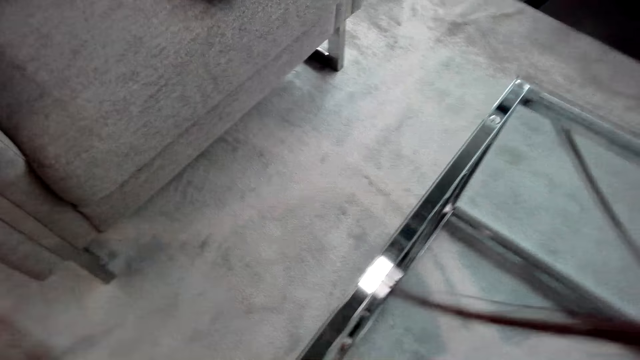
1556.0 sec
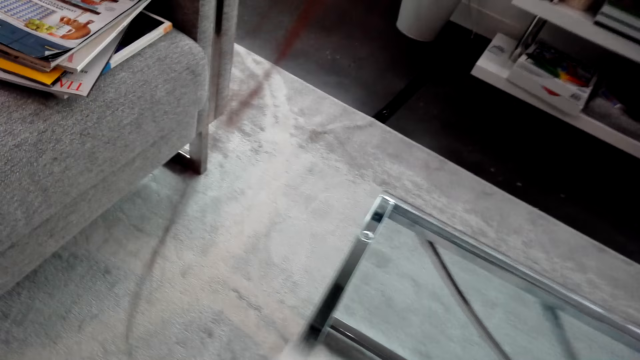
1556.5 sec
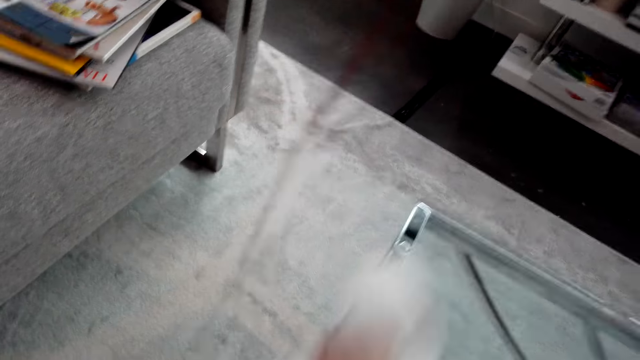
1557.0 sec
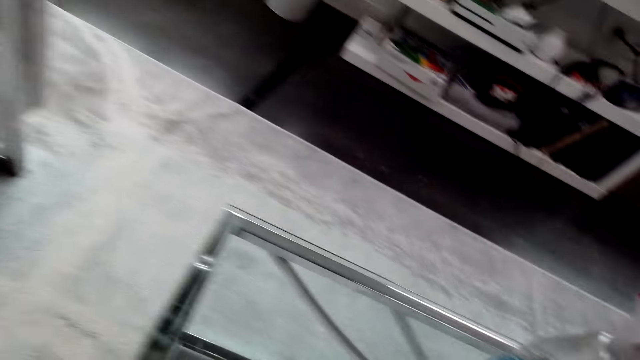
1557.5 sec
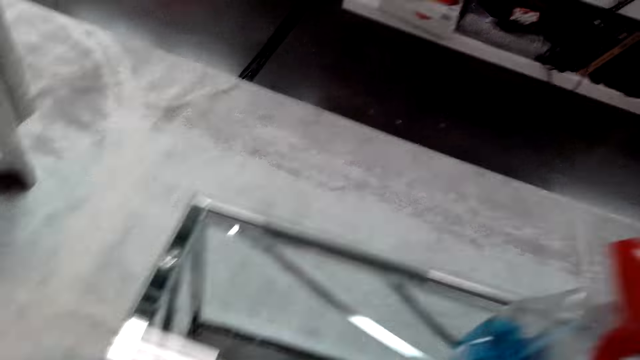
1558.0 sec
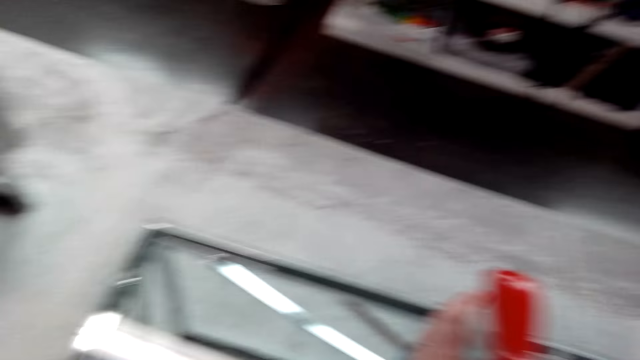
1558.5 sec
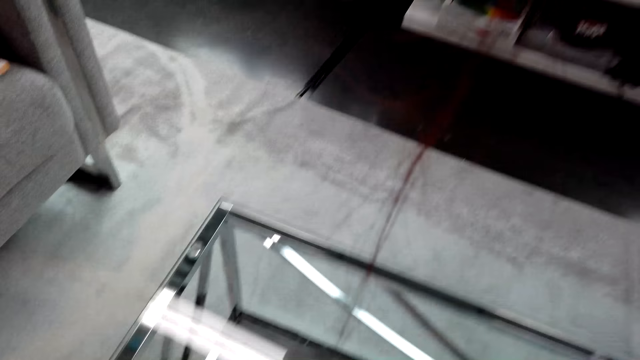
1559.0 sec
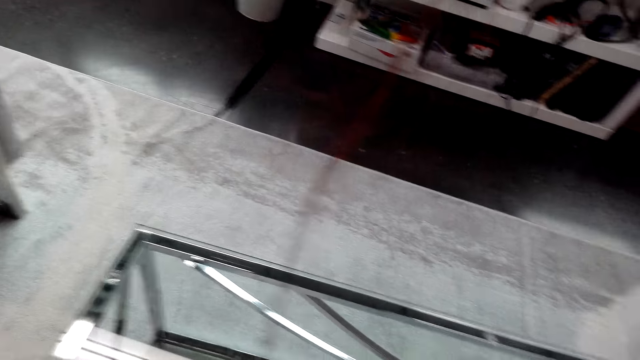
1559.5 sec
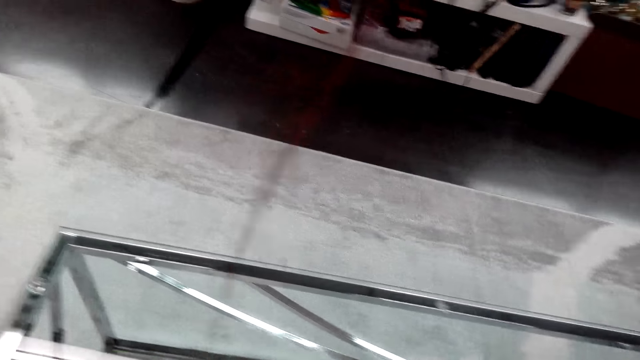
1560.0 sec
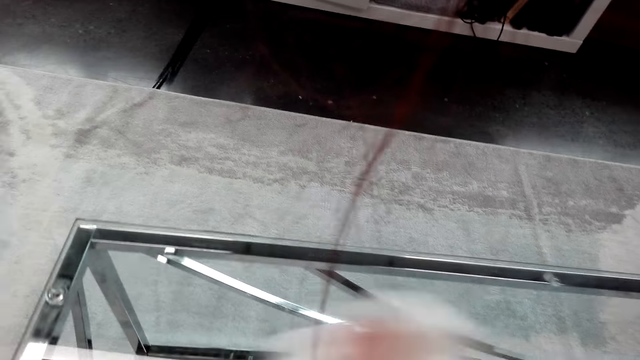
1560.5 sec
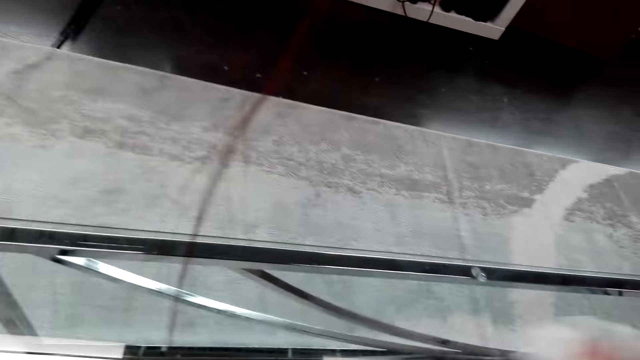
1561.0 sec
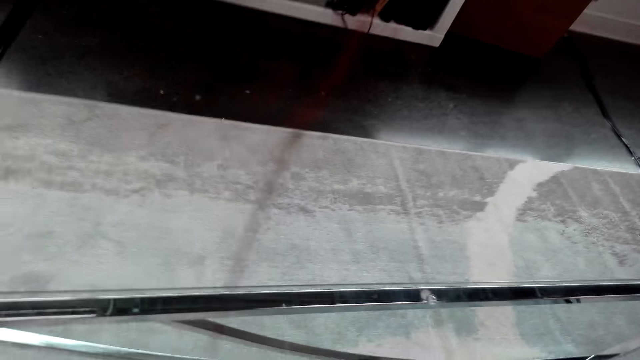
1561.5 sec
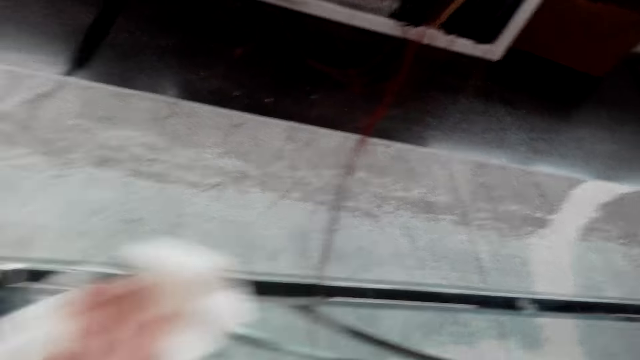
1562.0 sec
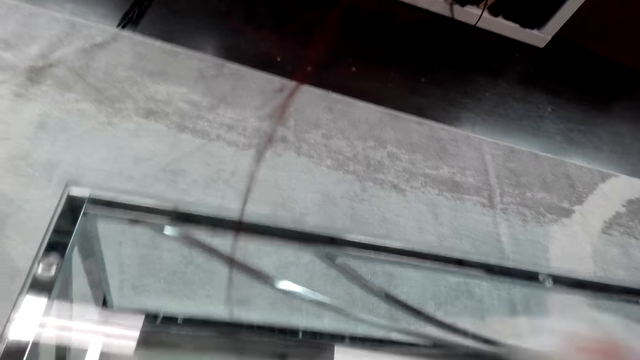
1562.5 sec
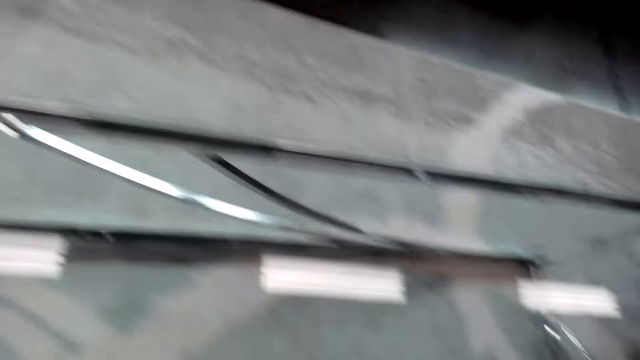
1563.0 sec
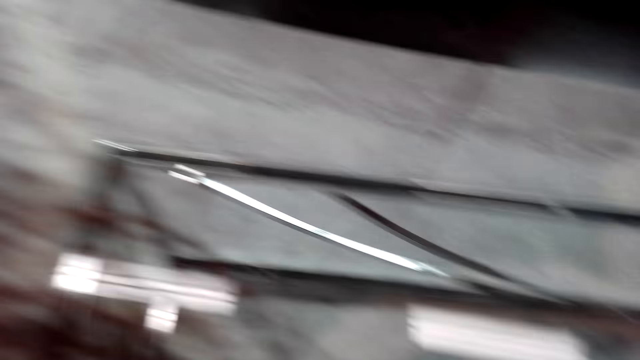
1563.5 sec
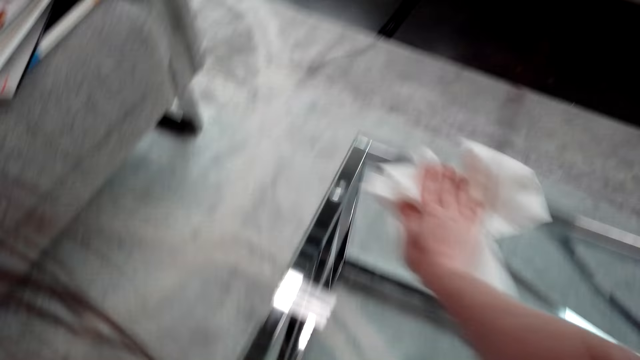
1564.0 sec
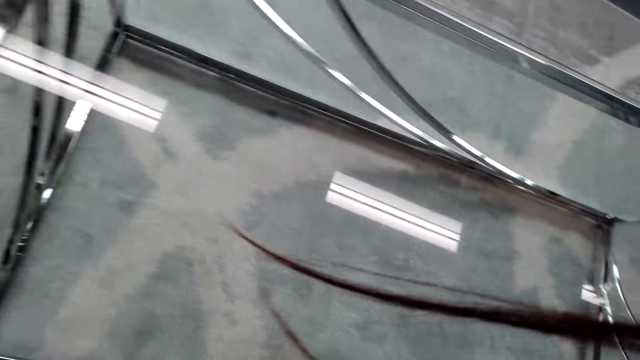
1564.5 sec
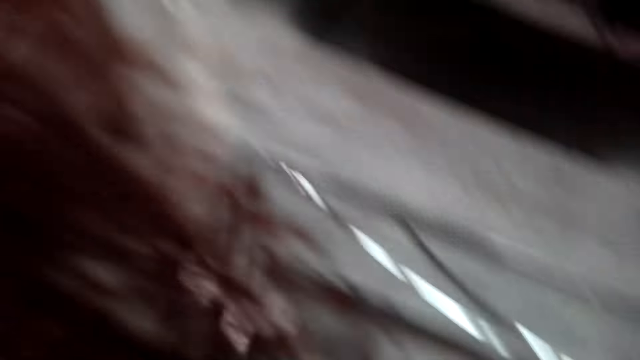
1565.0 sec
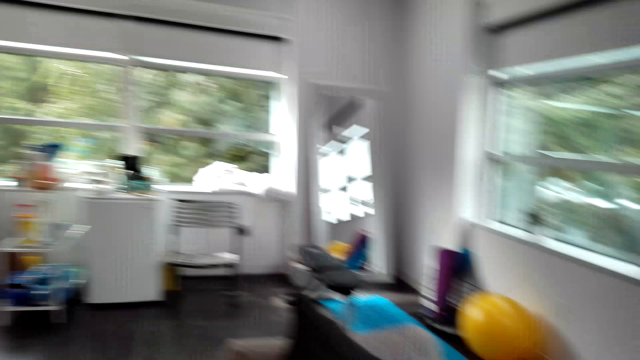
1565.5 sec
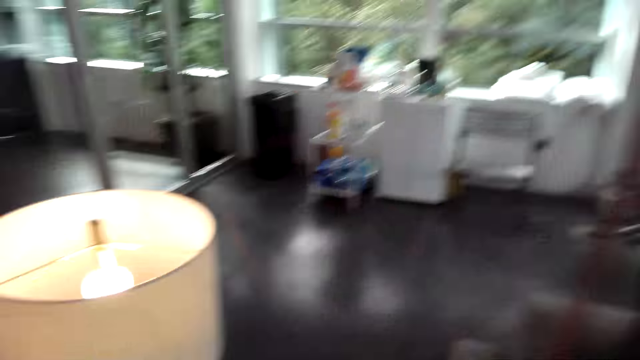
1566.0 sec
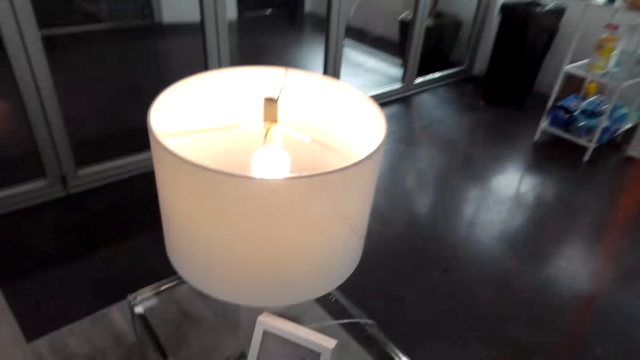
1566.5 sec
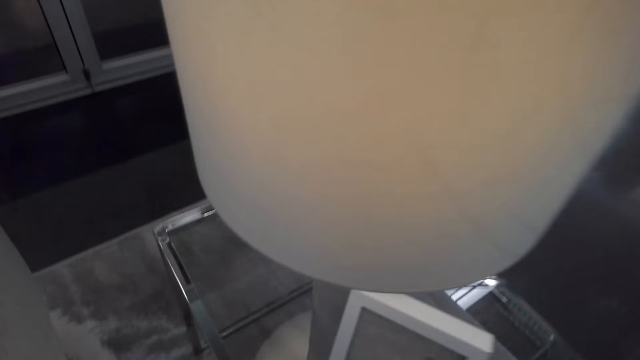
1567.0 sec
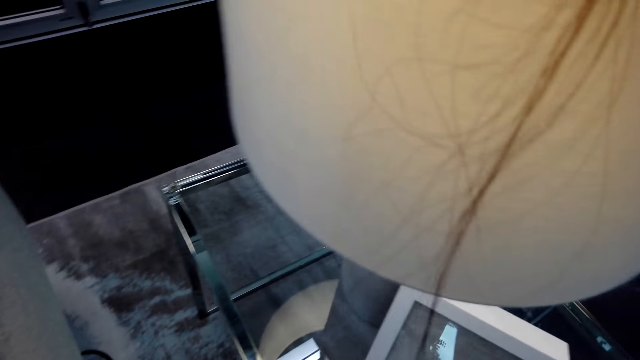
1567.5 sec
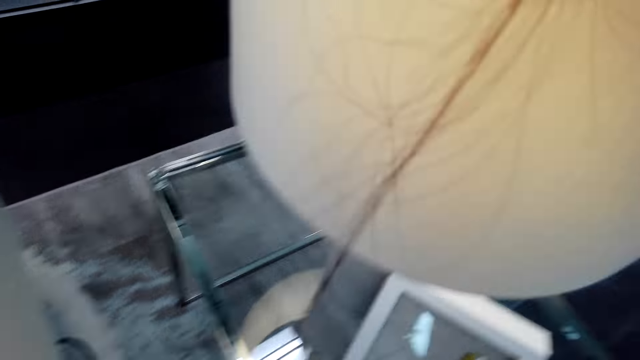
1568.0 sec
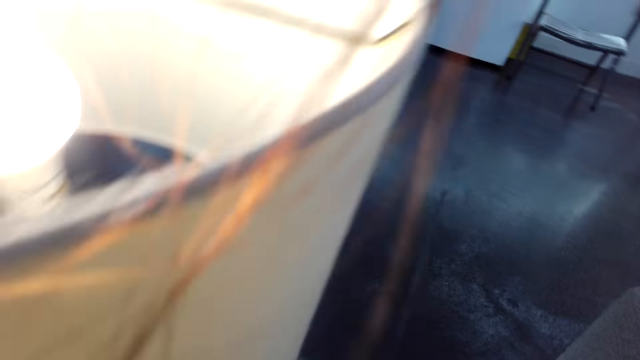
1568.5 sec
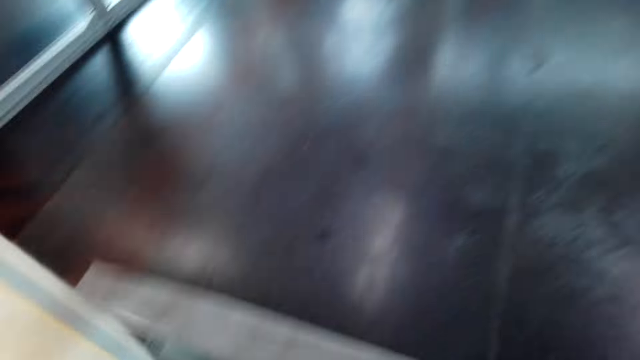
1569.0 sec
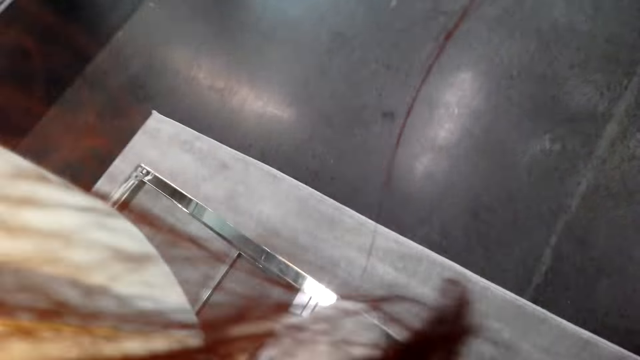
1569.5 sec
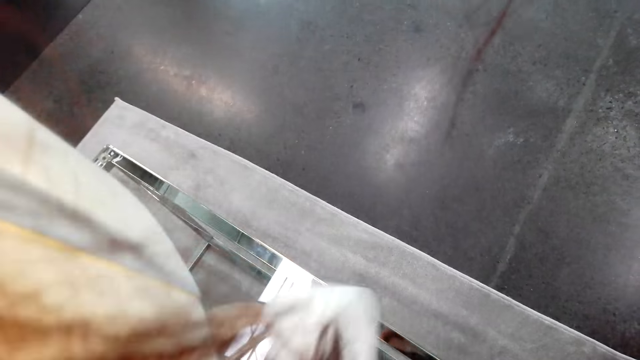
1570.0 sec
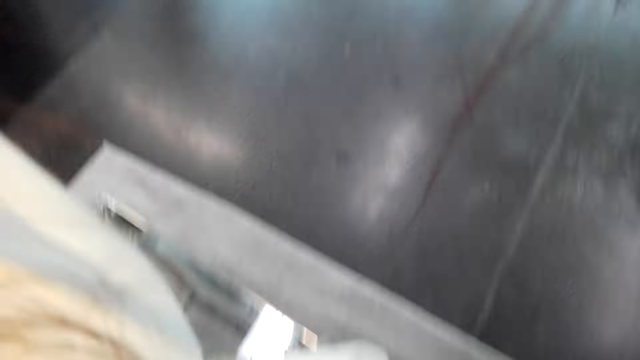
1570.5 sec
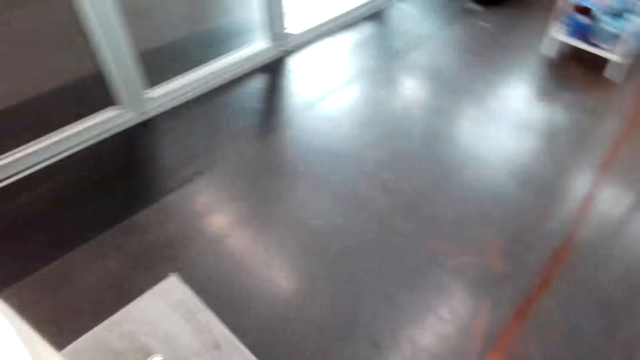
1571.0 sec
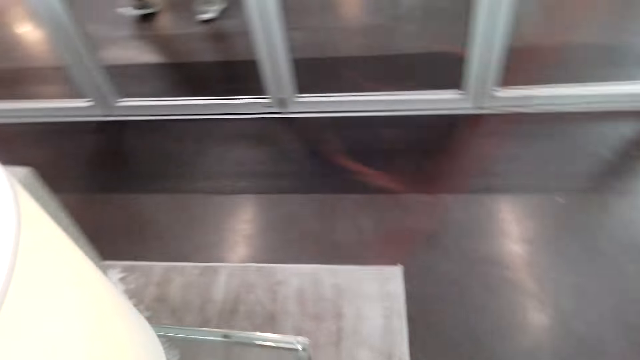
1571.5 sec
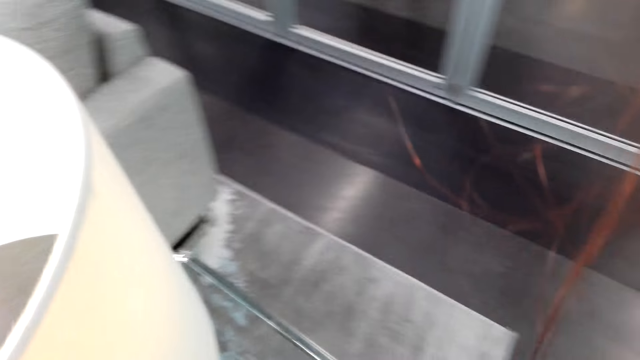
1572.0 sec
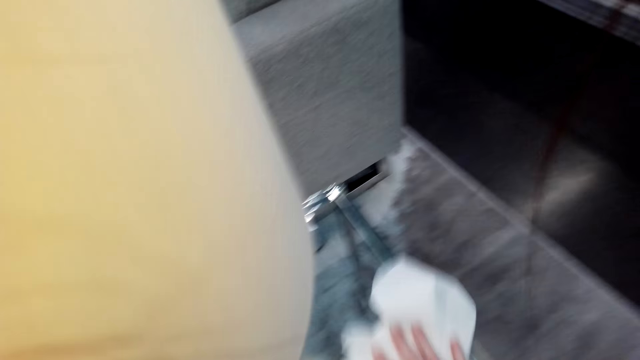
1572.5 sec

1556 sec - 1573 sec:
The camera wearer picks up a bottle of detergent on the table. They wipe the table. They wipe the lamp table.

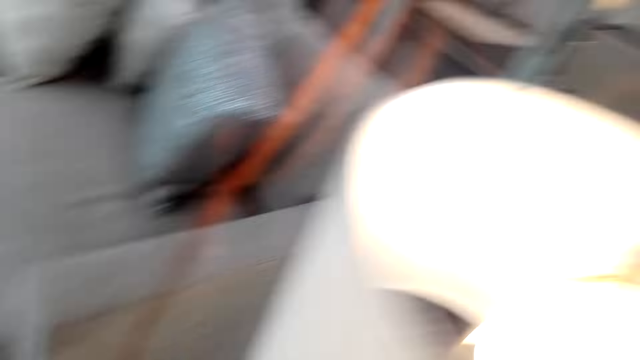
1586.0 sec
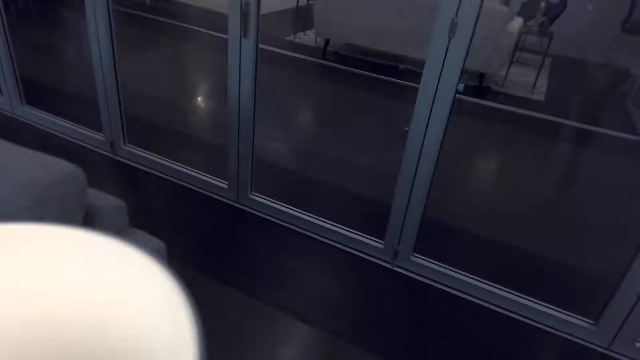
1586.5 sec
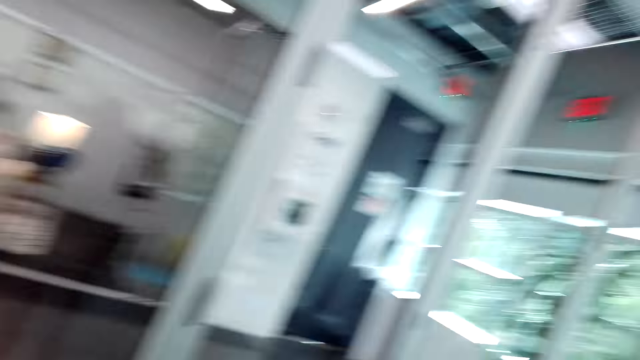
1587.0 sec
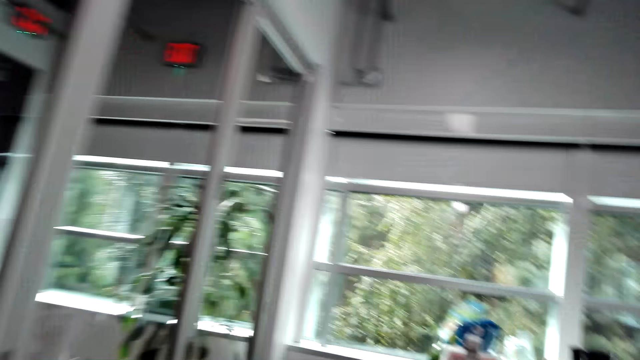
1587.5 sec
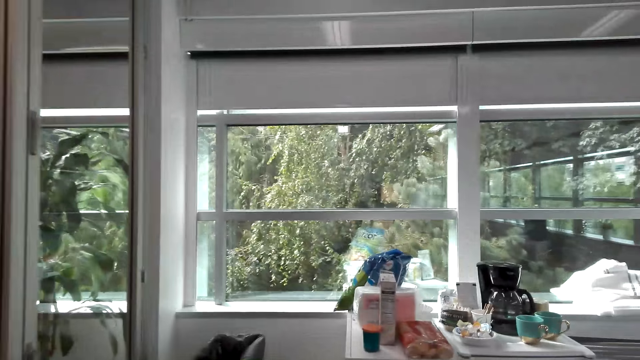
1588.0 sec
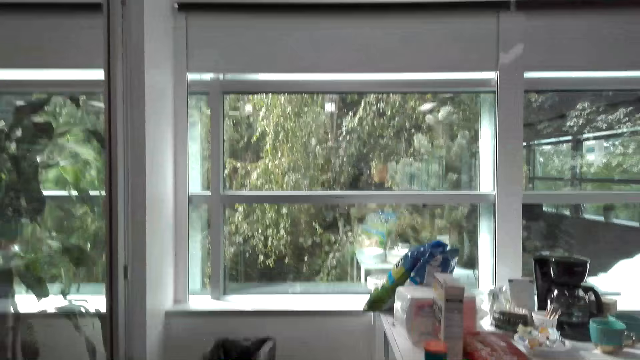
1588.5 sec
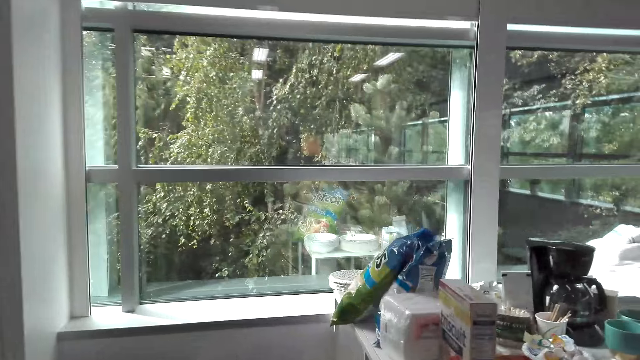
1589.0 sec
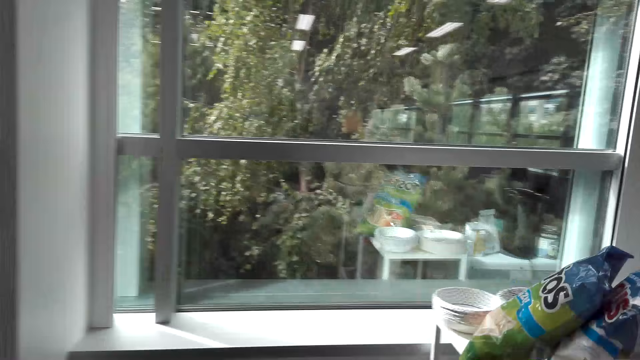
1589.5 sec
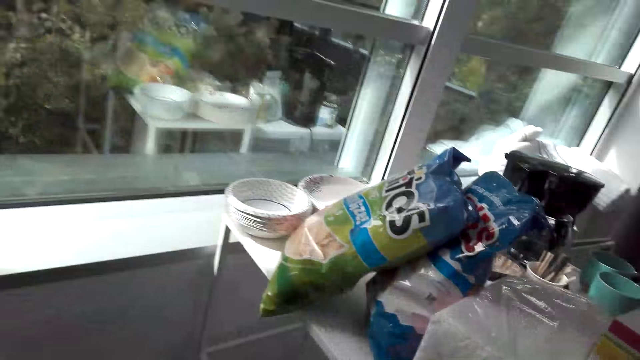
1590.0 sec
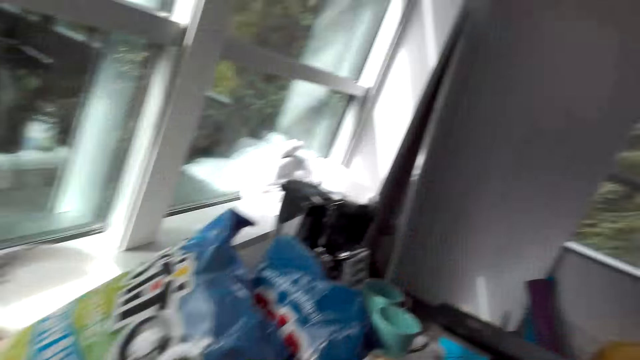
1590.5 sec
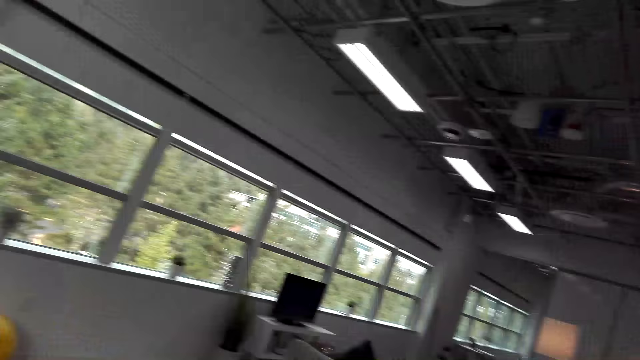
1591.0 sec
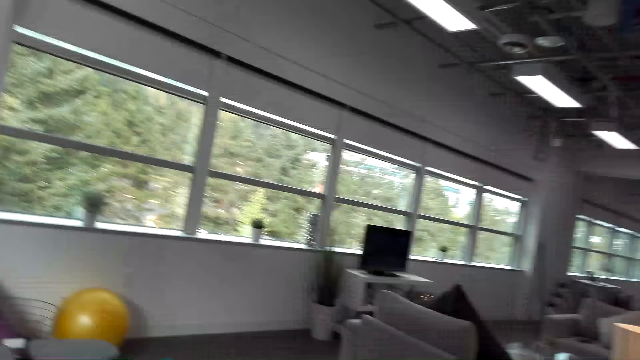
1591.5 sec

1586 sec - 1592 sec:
The camera wearer walks in the room. They throw the wipes into the trash can.
